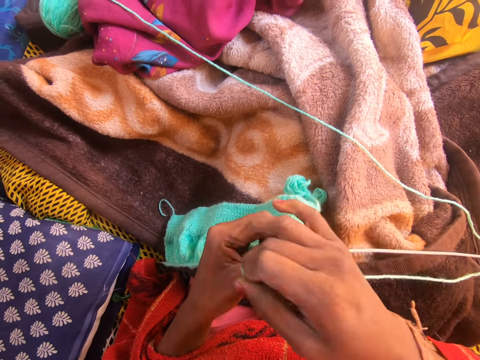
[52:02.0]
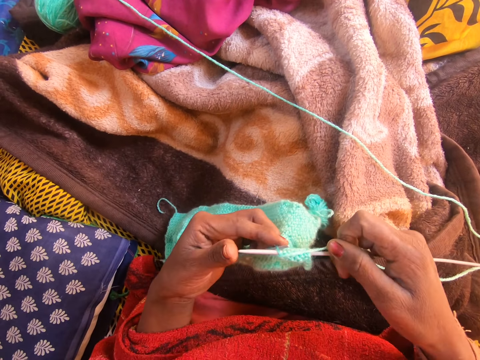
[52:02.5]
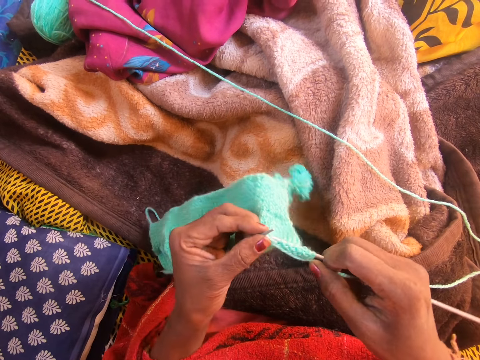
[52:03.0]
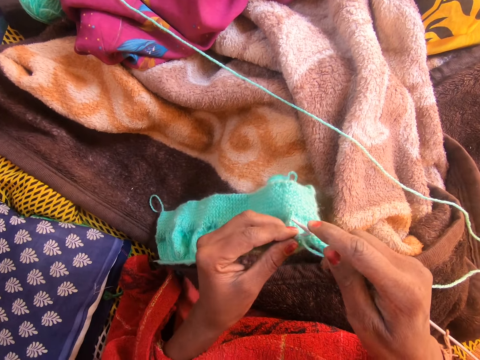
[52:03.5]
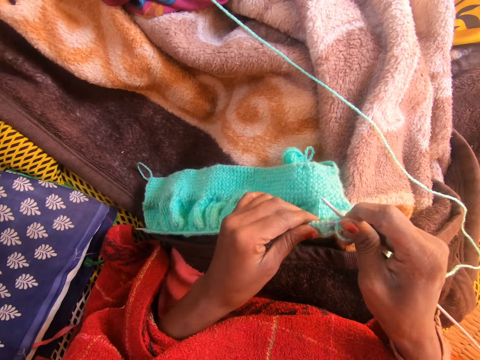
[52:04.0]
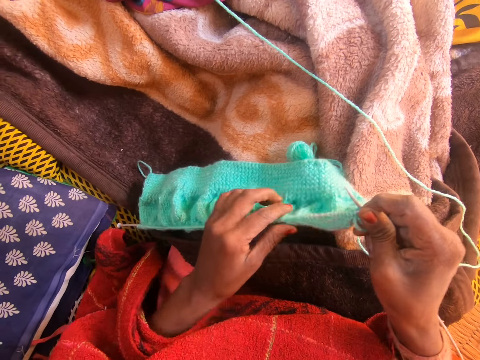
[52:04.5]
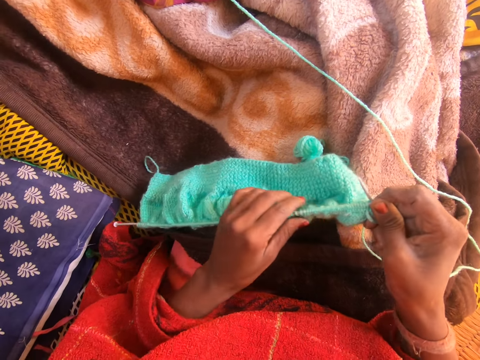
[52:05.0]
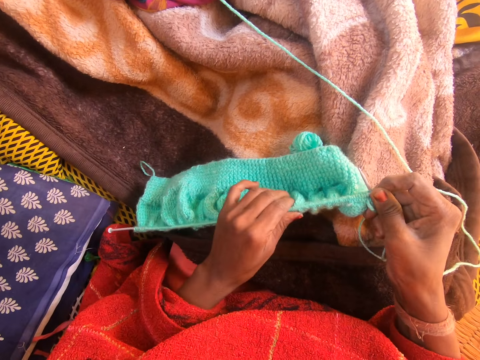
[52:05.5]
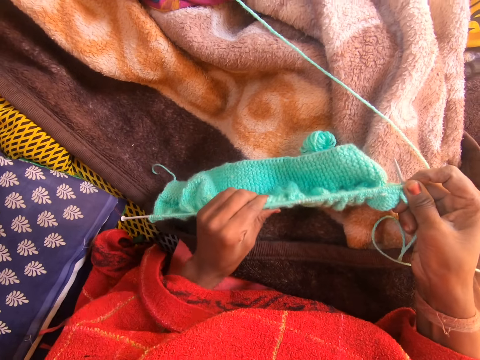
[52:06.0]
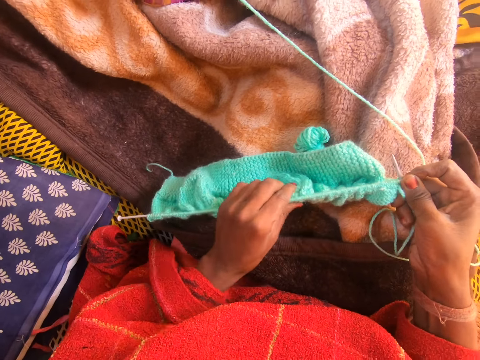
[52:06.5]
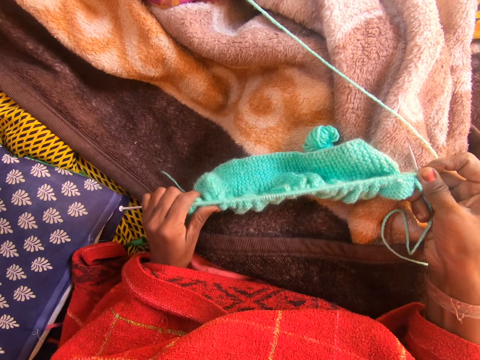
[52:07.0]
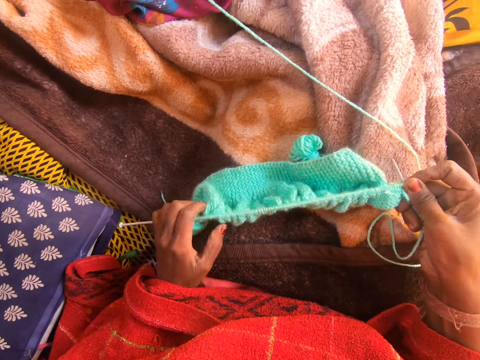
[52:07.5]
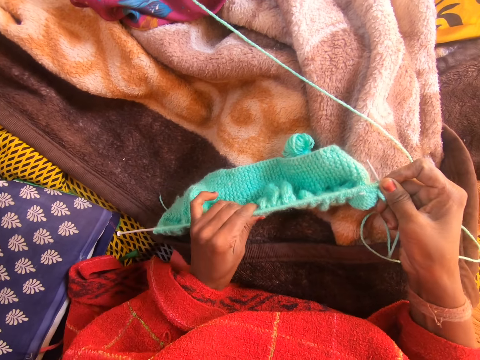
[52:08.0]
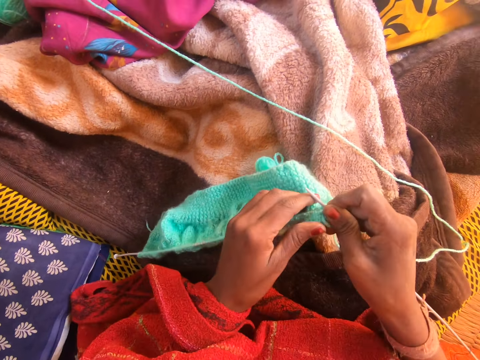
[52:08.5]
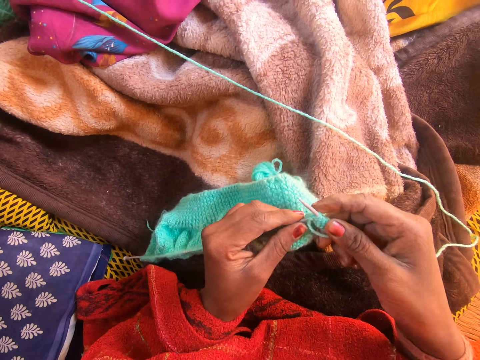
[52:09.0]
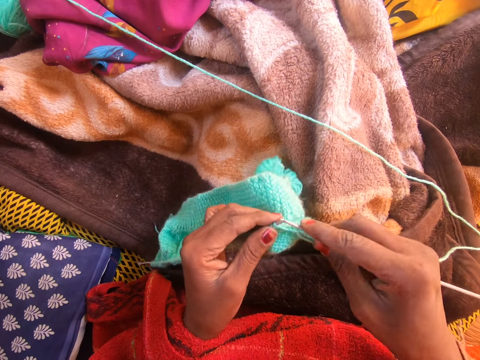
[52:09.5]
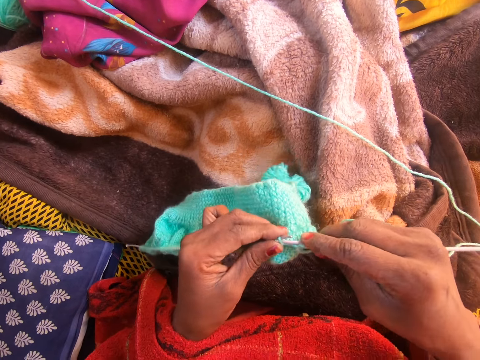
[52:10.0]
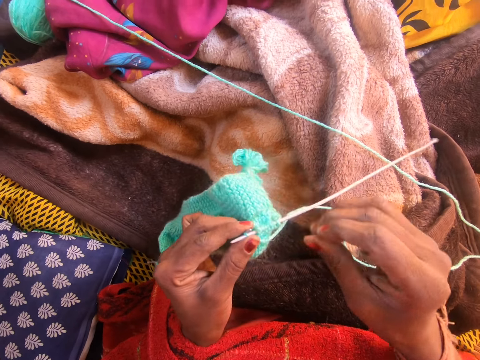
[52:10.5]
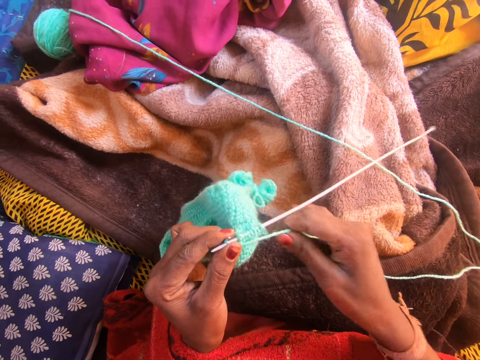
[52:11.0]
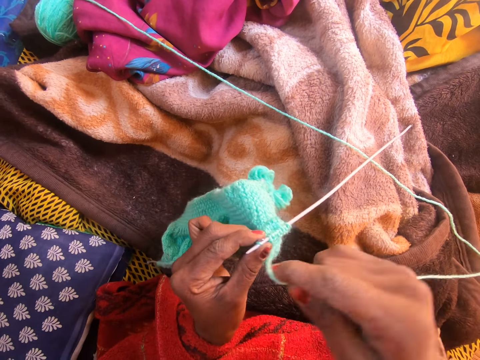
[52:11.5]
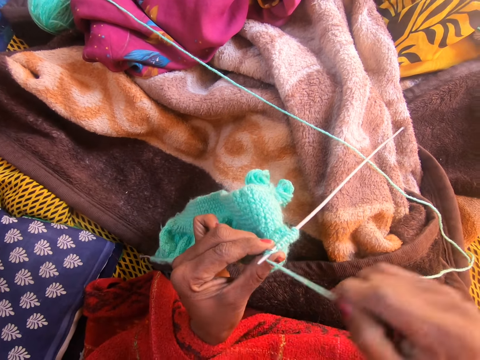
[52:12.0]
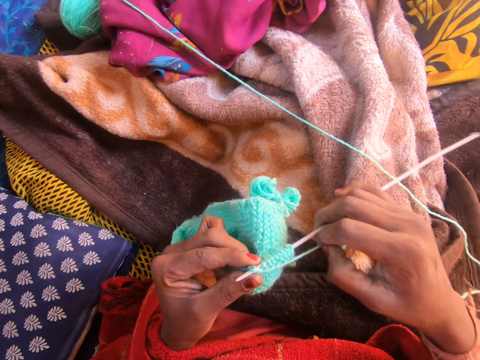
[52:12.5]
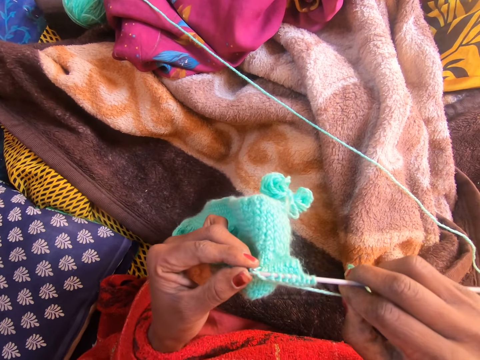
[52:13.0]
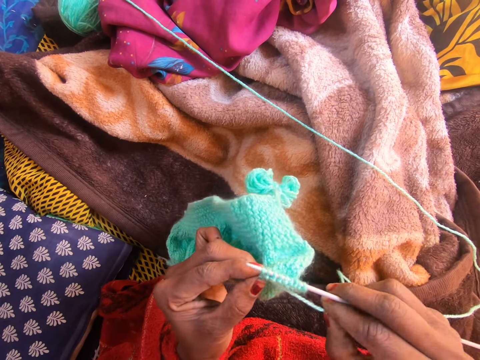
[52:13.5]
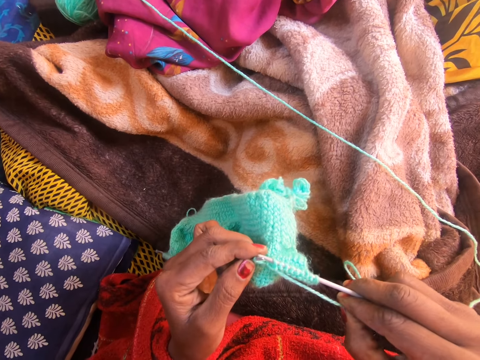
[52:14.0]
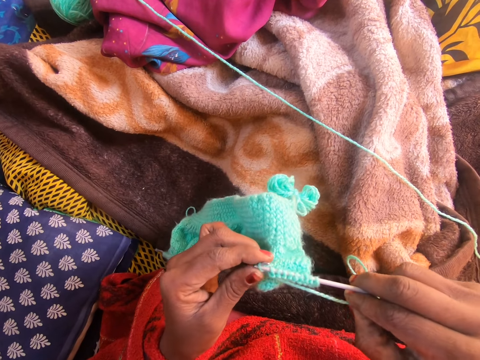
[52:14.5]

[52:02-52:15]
The camera wearer loops the yarn on a knitting needle. She holds the knitting needle. She knits the fabric with the knitting needle. She holds the knitting needle. She adjusts the knitted yarn in the knitting needle with her left hand. She knits the yarn in the knitting needle with both hands. She holds the yarn. She loops the yarn on the knitting needle. She holds the knitting needle. She knits the fabric with the knitting needle.

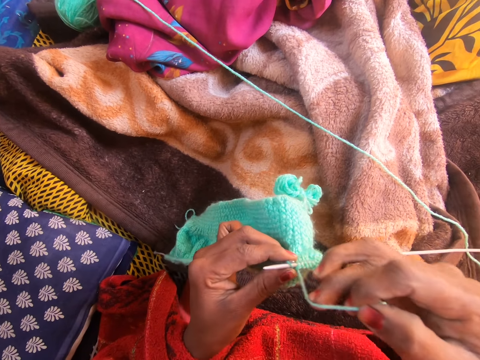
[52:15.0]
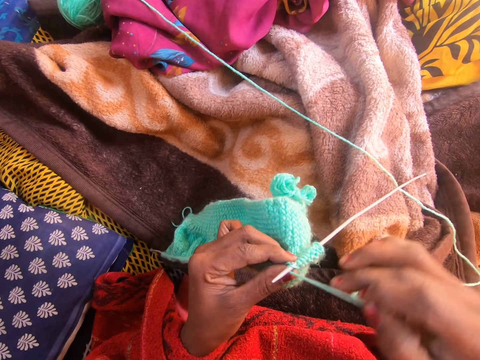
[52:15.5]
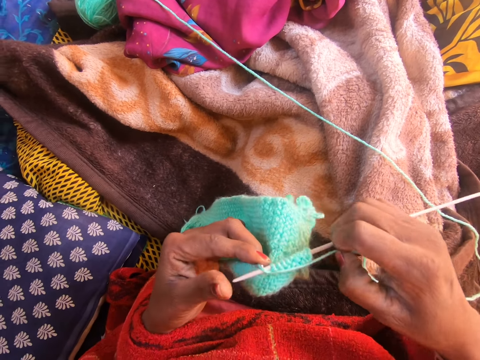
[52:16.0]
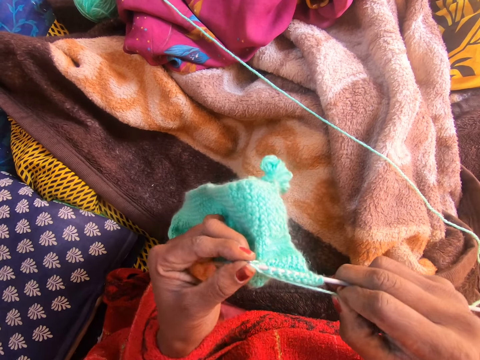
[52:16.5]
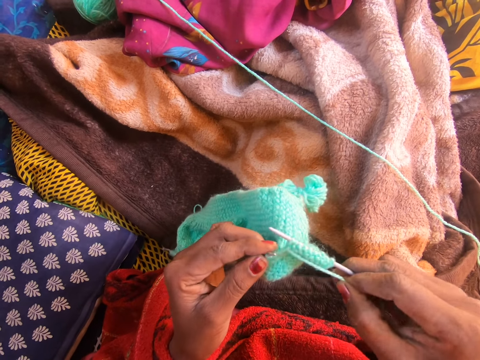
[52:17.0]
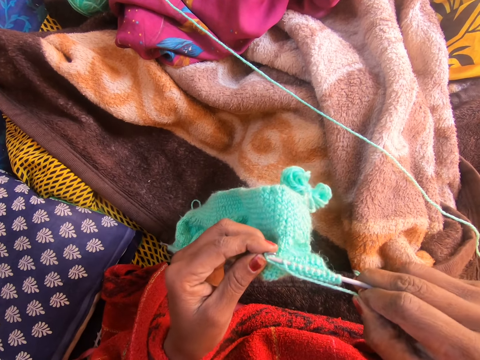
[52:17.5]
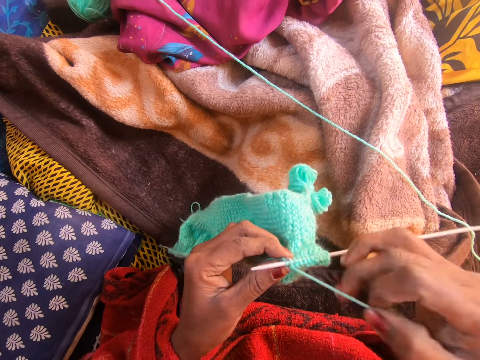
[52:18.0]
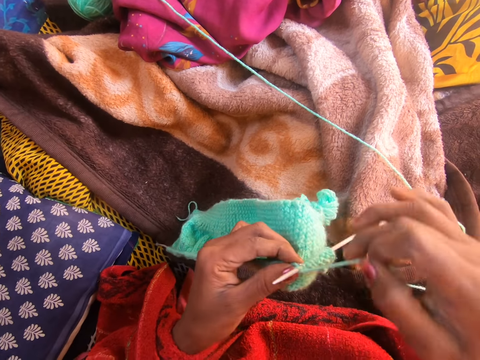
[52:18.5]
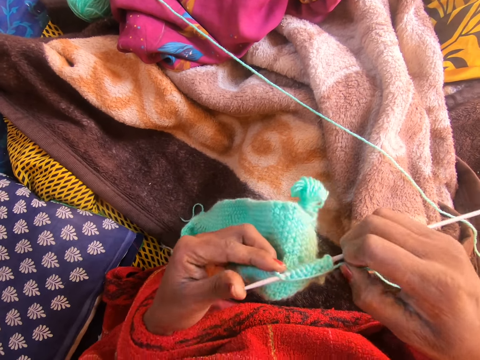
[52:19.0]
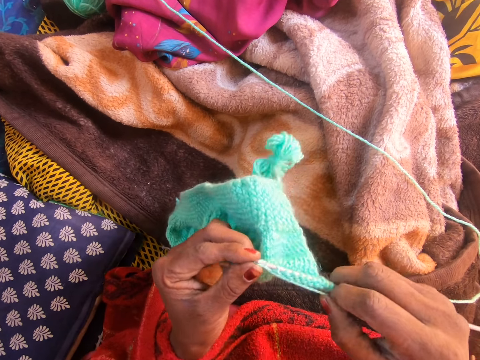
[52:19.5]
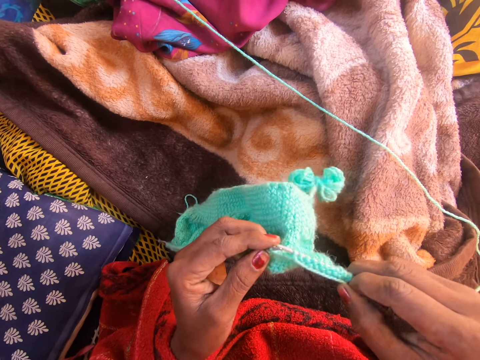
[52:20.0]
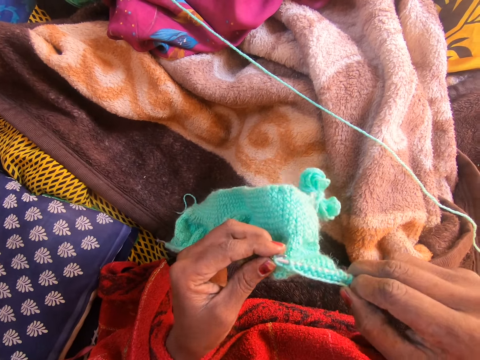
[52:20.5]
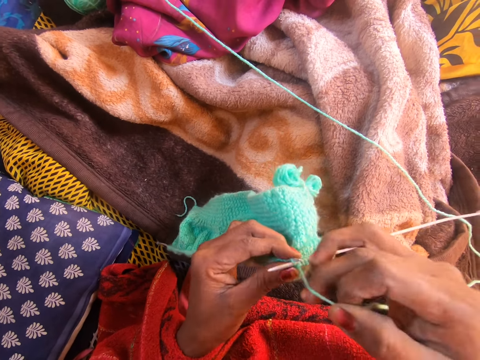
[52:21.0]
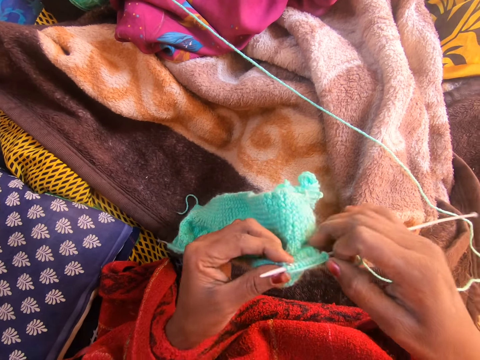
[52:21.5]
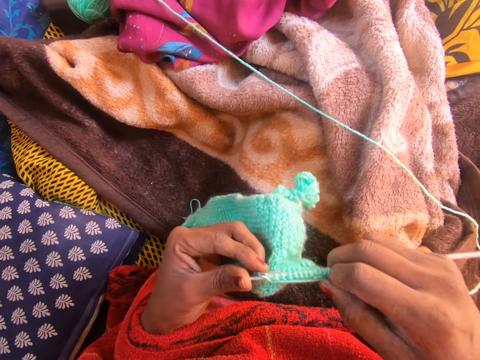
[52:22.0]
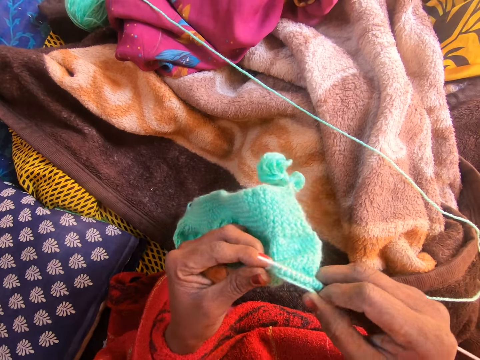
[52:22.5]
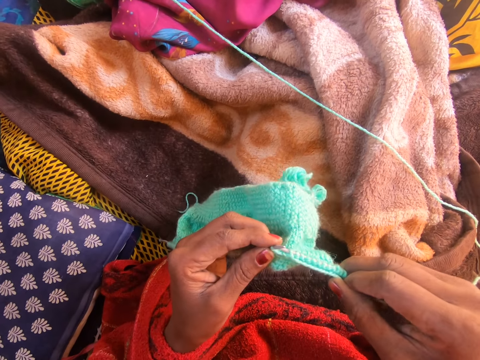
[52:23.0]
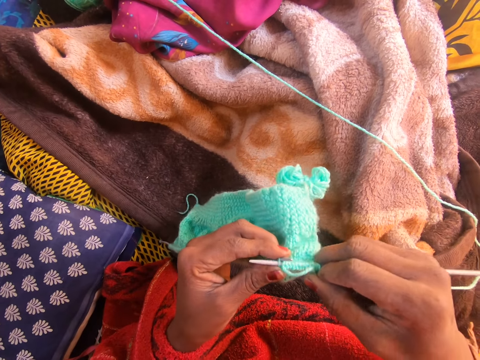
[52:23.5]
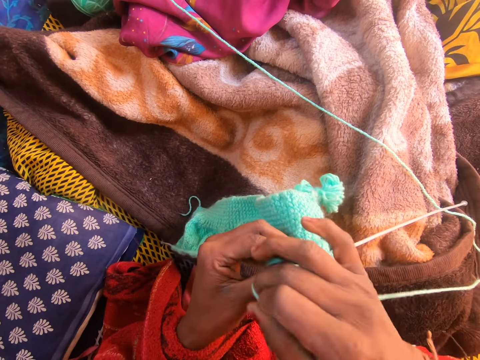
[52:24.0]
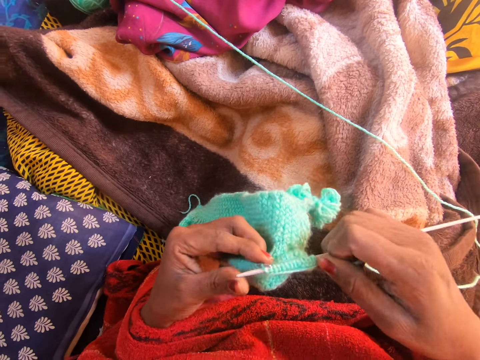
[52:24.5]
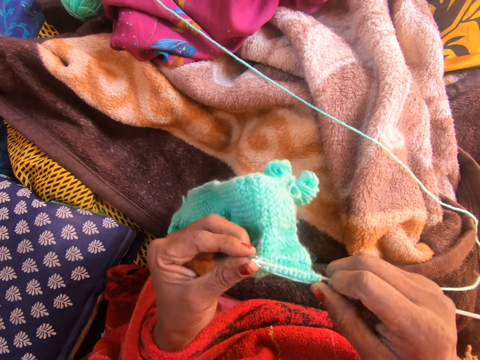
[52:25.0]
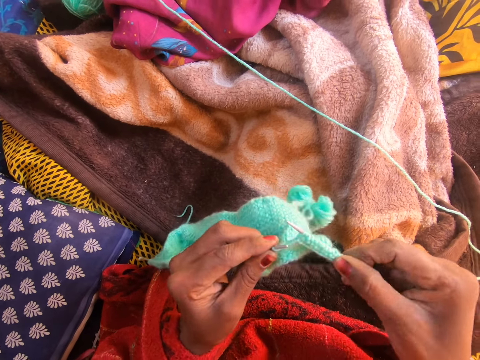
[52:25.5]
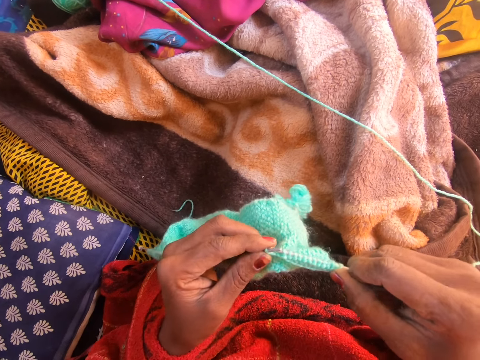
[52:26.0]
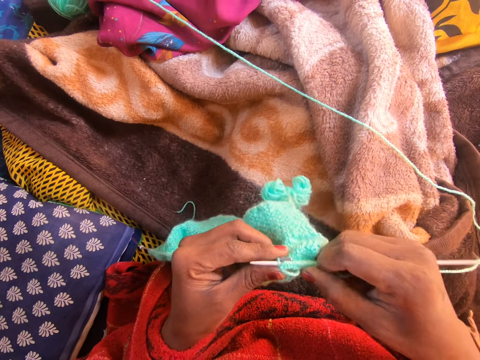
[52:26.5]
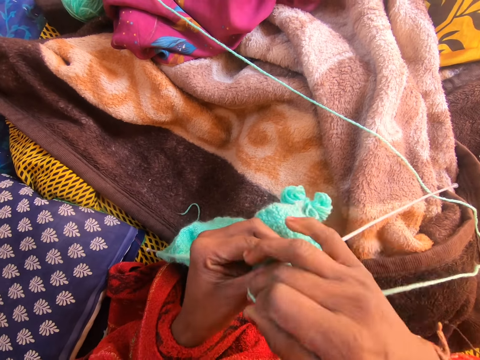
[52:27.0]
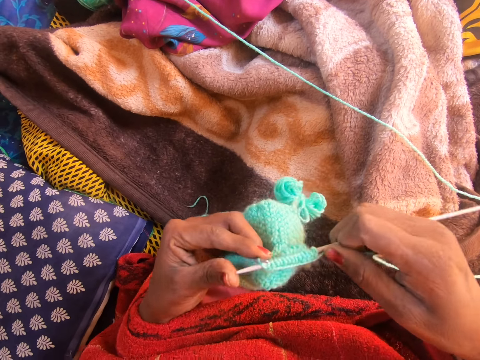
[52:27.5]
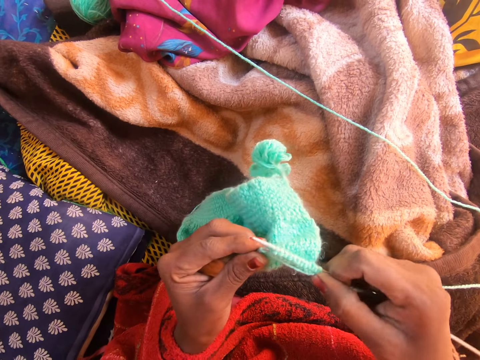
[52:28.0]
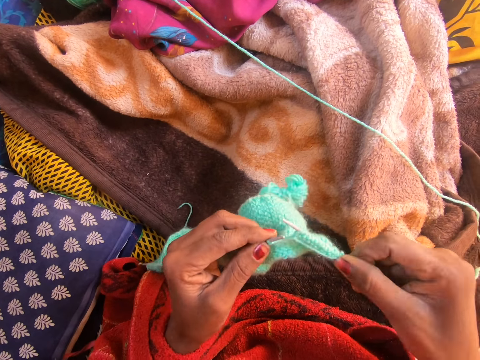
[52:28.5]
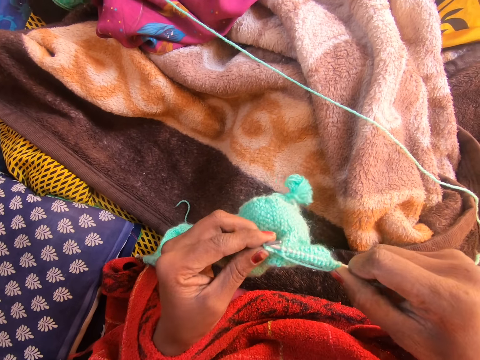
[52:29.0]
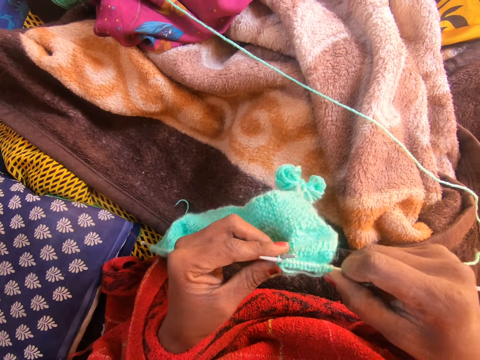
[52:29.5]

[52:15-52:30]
The camera wearer loops the yarn on a knitting needle. They hold the knitting needle. They knit the fabric with the knitting needle. They loop the yarn on the knitting needle. They hold the knitting needle. They knit the fabric with the knitting needle. They loop the yarn on the knitting needle. They hold the knitting needle. They knit the fabric with the knitting needle. They loop the yarn on the knitting needle. They hold the knitting needle. They knit the fabric with the knitting needle. They loop the yarn on the knitting needle. They hold the knitting needle. They knit the fabric with the knitting needle.
